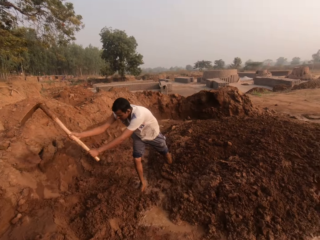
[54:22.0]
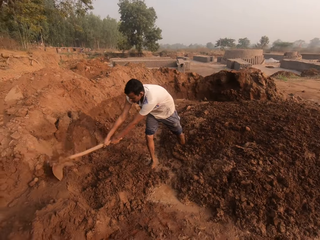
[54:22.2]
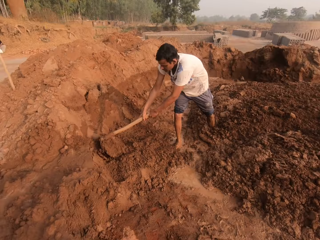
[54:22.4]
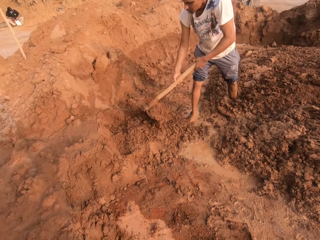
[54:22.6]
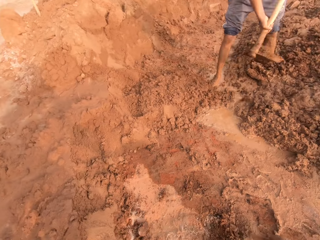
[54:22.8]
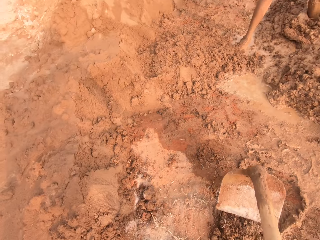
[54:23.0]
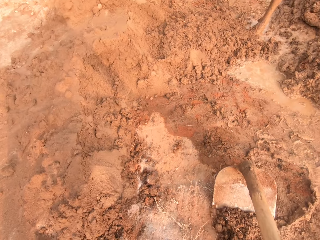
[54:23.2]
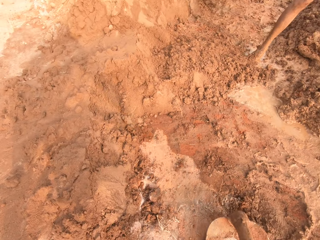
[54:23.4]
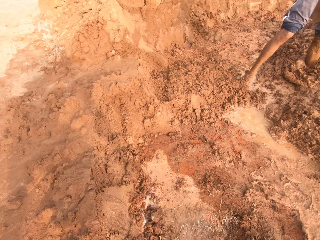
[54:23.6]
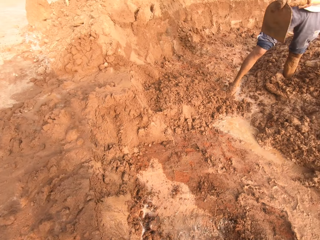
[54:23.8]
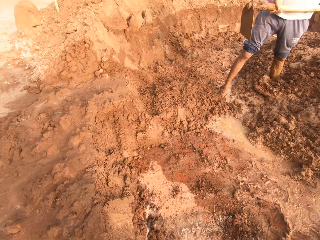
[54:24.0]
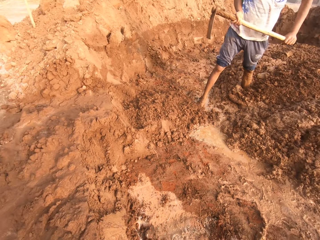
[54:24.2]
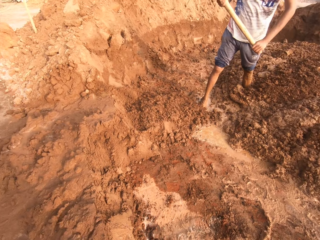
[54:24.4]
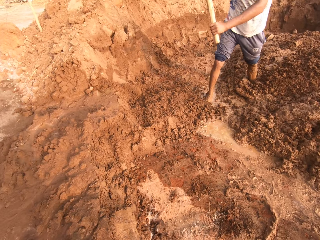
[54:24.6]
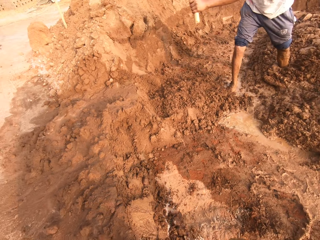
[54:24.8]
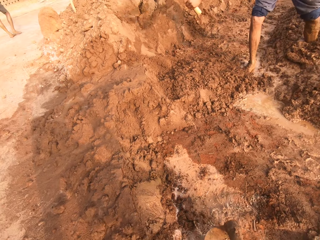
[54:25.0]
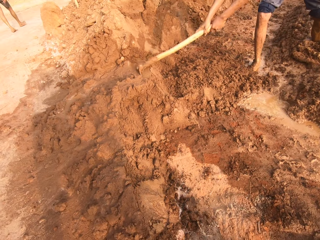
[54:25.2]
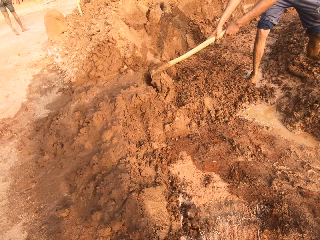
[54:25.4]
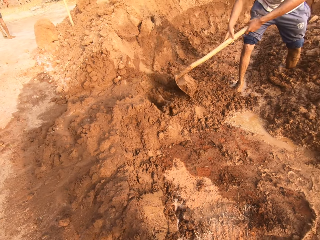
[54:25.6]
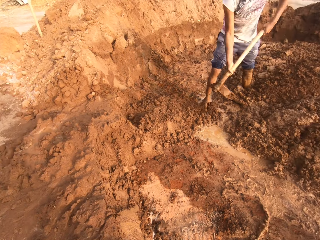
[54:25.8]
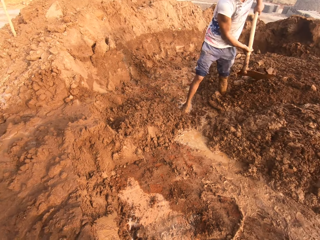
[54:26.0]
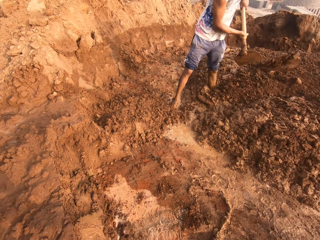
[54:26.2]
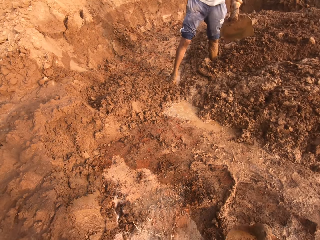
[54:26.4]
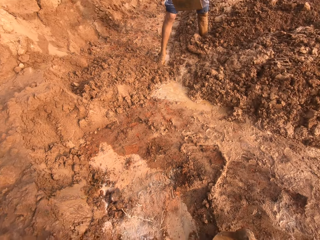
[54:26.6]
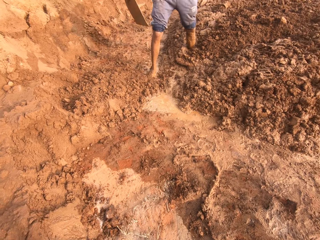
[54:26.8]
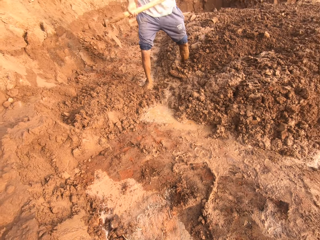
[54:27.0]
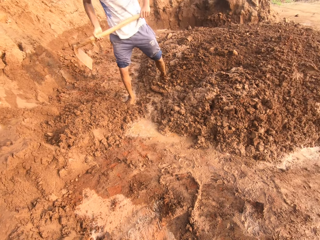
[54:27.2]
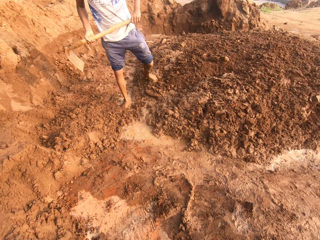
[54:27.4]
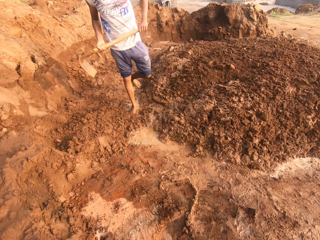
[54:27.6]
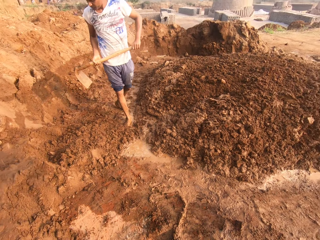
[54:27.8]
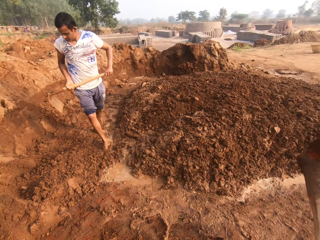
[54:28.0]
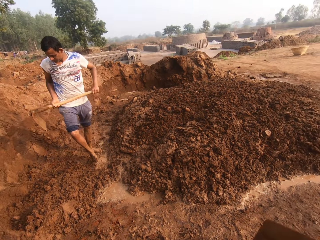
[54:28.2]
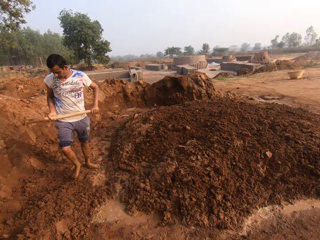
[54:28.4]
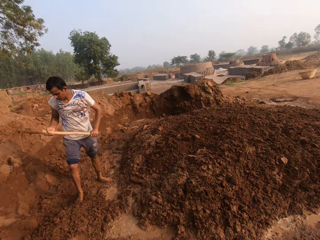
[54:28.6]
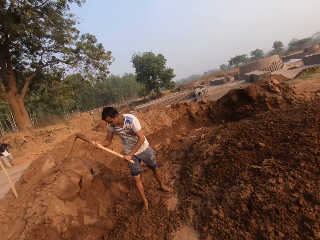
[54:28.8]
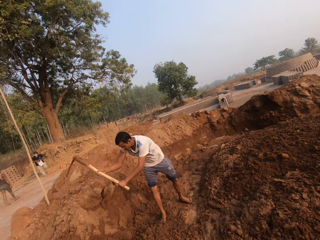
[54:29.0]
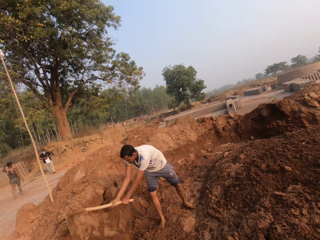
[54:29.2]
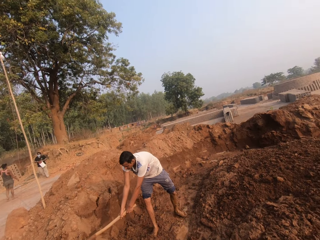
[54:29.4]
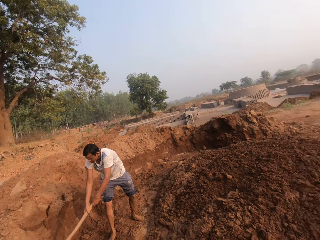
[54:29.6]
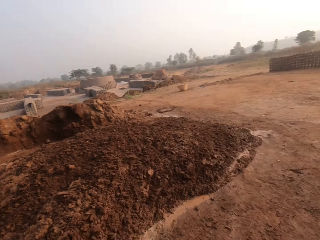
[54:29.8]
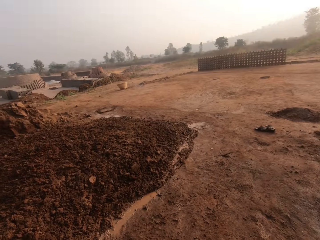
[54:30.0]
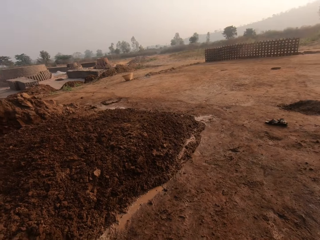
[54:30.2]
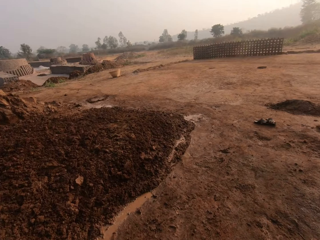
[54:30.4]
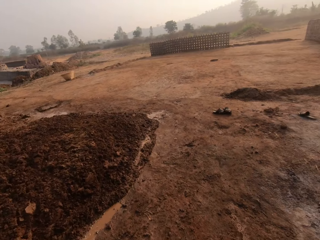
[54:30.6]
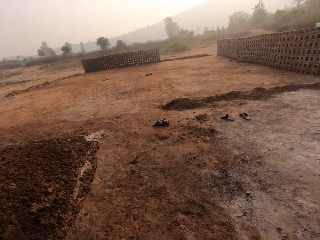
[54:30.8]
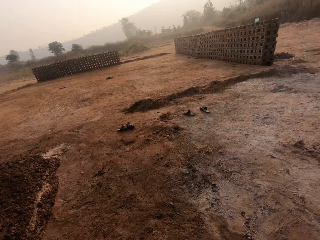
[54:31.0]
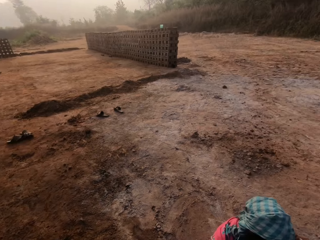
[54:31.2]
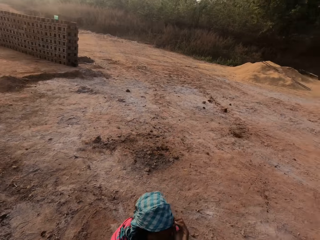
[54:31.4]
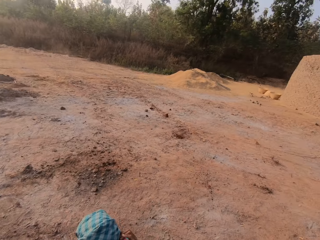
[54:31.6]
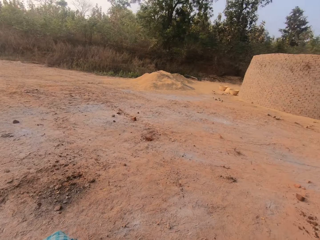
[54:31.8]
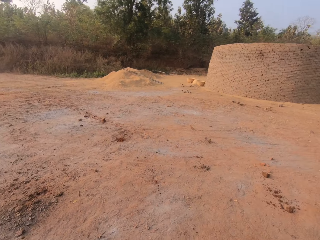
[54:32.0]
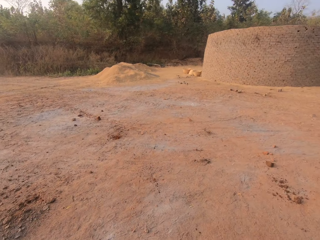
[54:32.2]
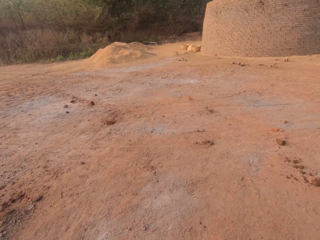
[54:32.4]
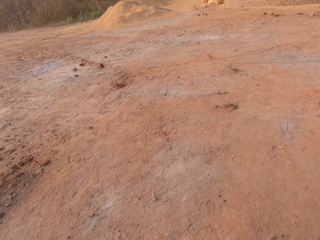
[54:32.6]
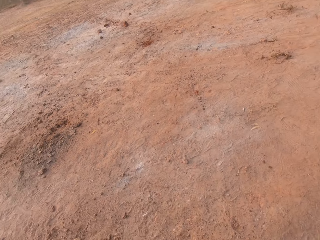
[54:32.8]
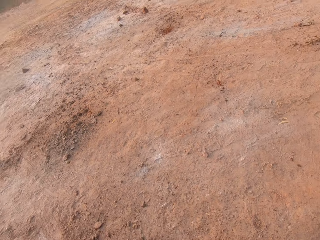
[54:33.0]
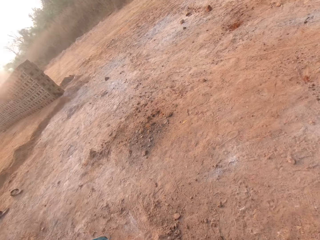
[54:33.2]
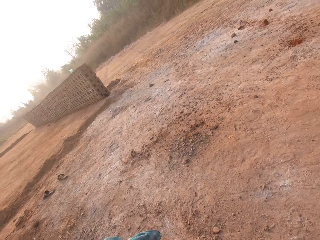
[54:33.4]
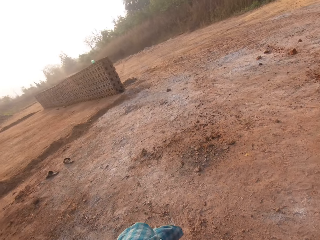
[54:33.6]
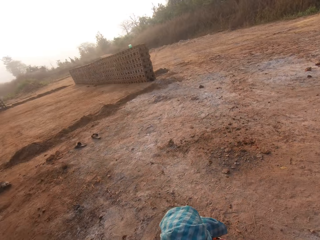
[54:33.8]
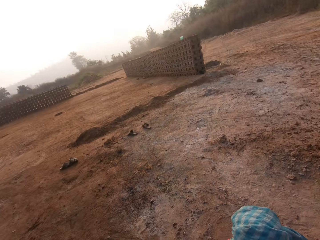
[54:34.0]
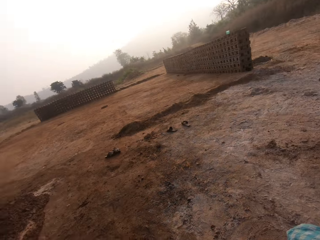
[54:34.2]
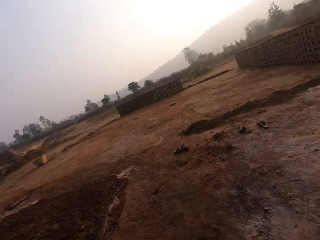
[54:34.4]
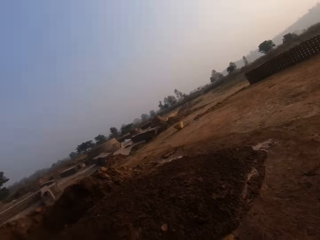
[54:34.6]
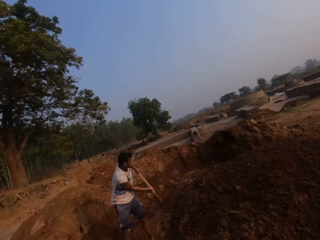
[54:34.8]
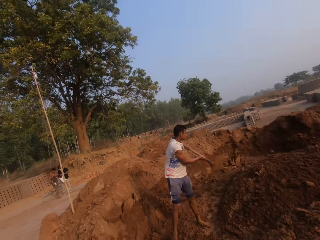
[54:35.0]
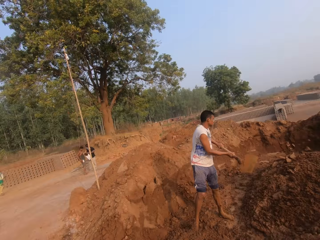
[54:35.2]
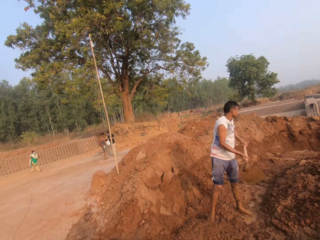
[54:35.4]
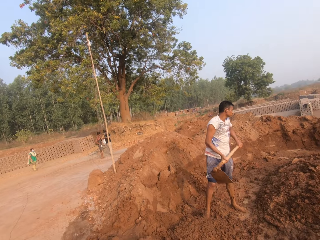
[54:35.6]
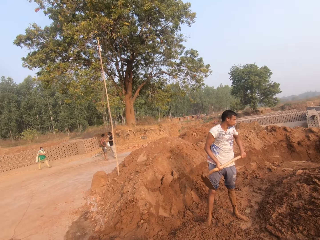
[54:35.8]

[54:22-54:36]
The camera wearer digs sand from the ground with the digging hoe in his hands. He converses with a woman. He turns around the clay heap.

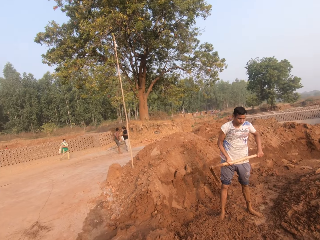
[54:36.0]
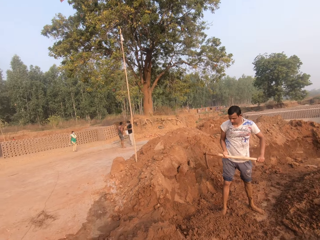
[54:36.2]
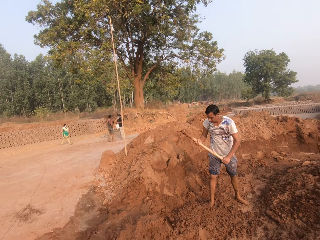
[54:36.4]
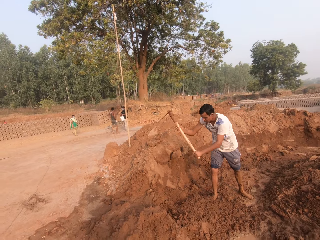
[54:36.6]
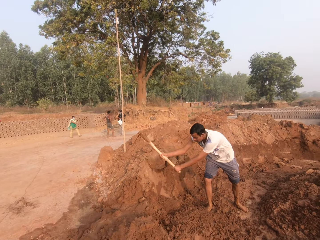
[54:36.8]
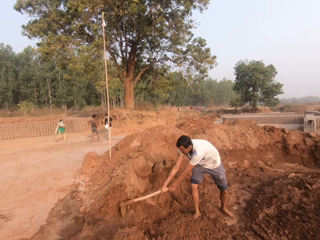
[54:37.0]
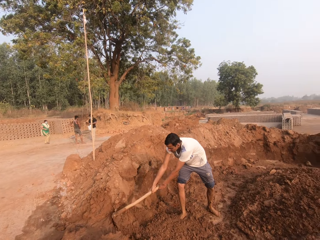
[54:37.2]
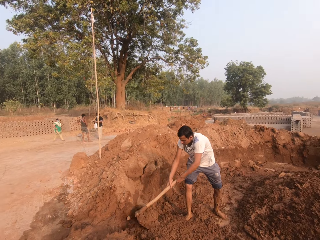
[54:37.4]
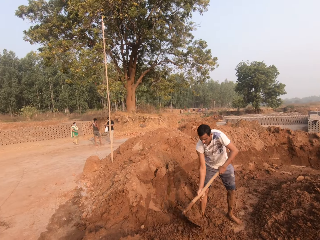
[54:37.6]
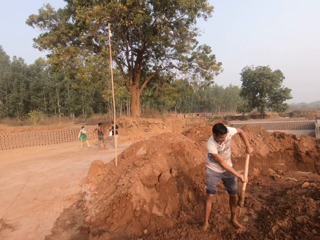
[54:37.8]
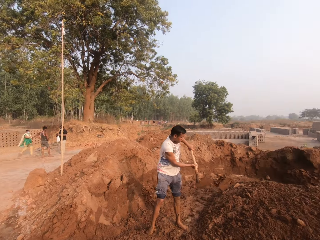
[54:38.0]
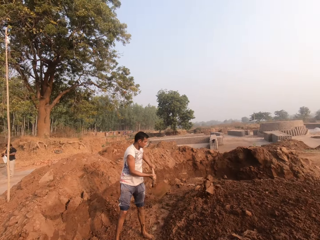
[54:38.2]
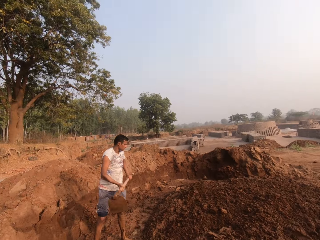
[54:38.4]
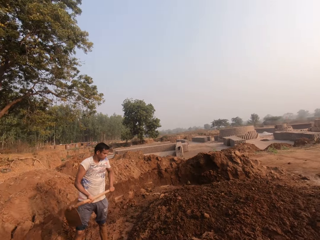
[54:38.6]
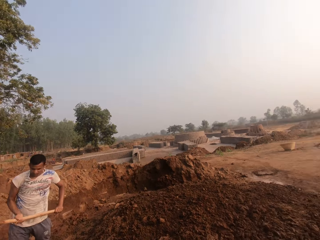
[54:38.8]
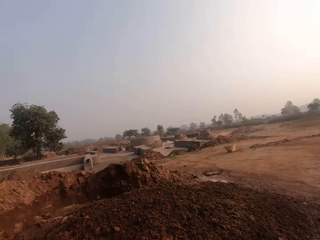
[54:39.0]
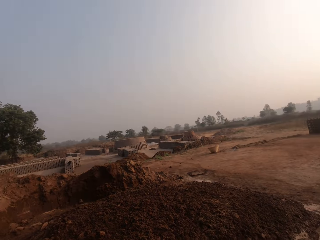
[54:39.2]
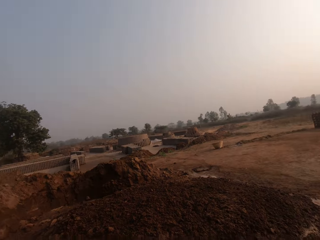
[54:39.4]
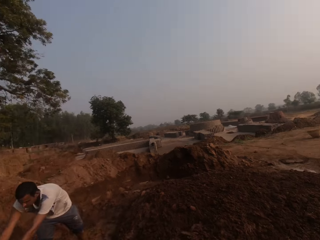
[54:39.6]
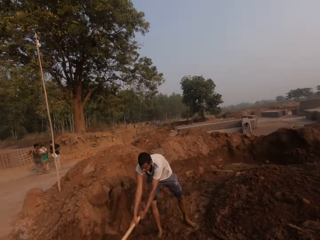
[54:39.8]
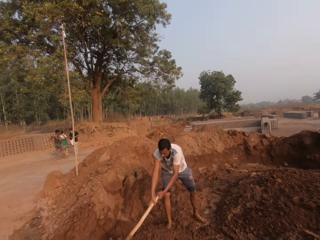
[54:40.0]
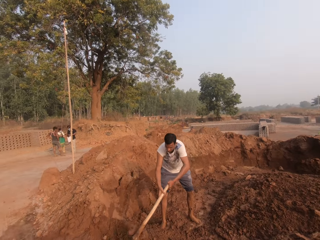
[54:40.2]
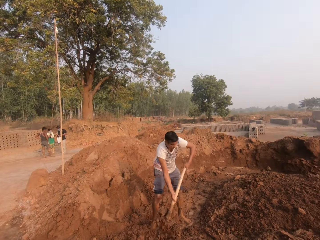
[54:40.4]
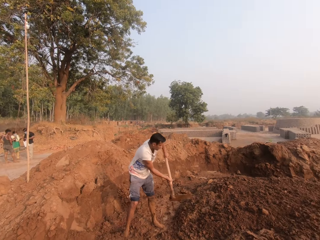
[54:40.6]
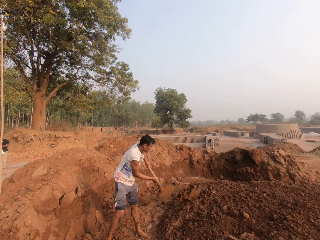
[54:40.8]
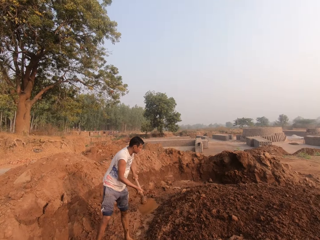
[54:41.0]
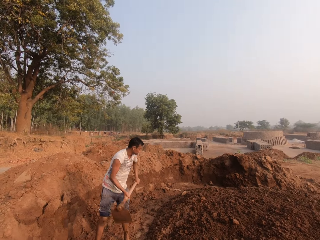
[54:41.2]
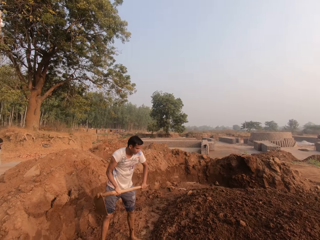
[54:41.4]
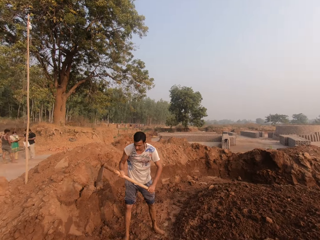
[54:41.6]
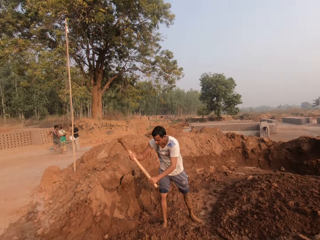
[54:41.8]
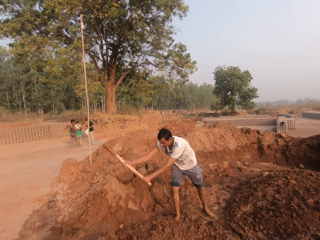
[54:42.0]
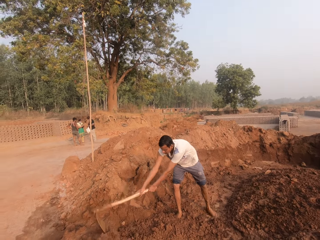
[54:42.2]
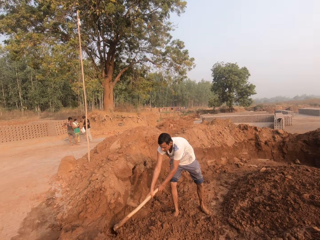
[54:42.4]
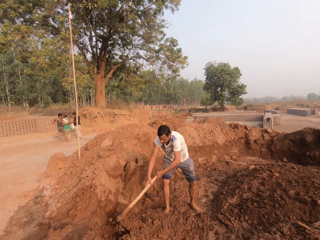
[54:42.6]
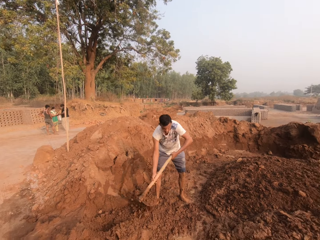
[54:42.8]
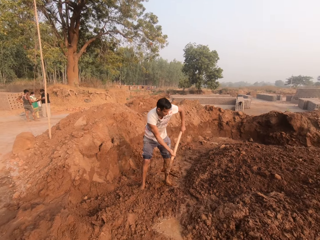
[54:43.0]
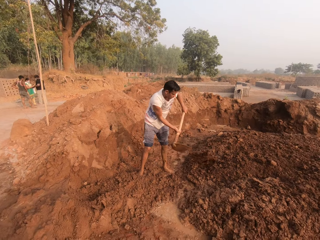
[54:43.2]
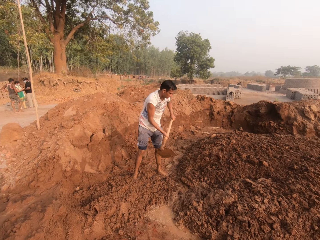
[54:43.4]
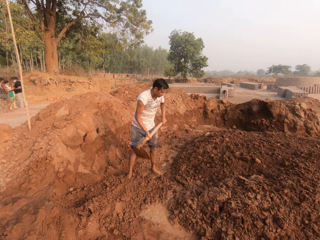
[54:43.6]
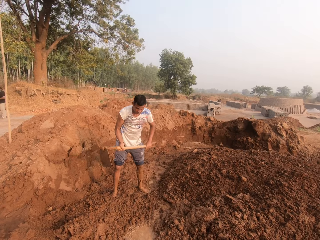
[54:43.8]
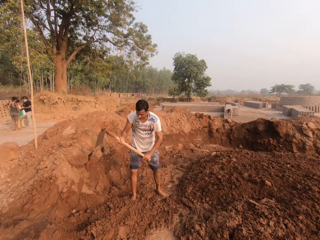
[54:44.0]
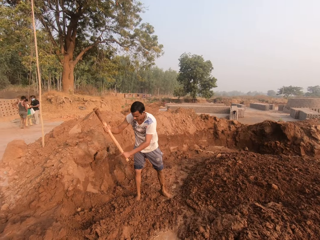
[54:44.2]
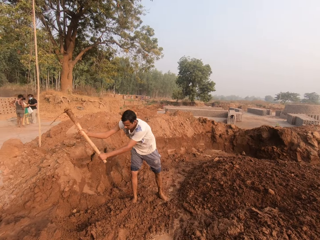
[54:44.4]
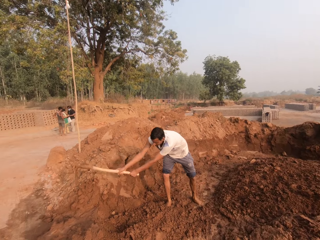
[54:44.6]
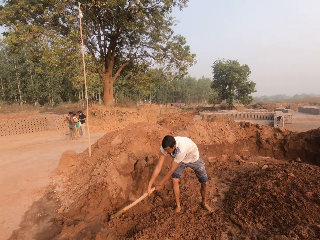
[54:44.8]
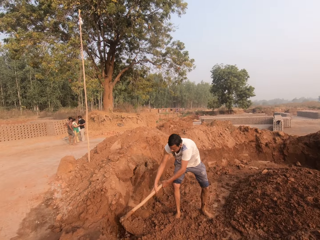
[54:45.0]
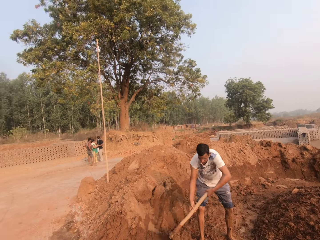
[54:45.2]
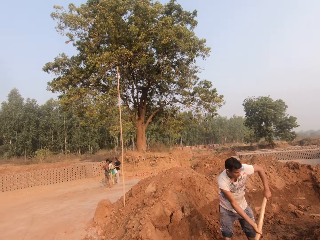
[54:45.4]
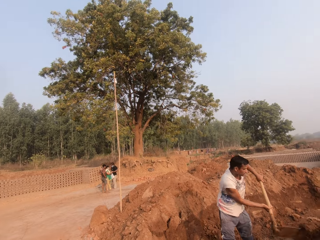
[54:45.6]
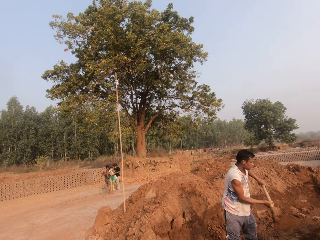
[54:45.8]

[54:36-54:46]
The camera wearer stares at a man. A man holds a plastic bag with his left hand. Another man converses with a woman and the other man.
